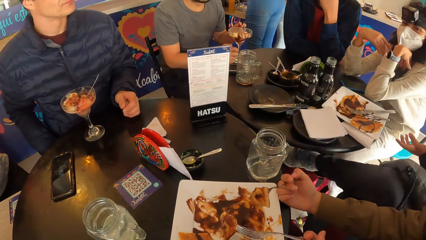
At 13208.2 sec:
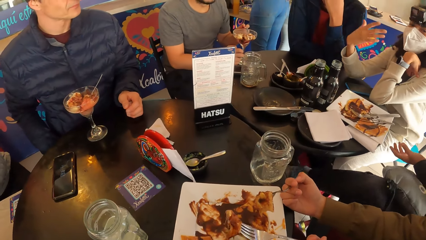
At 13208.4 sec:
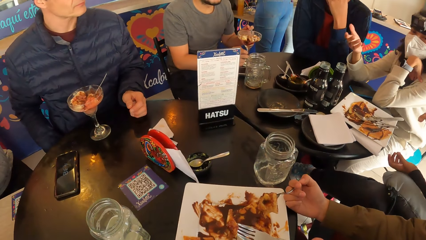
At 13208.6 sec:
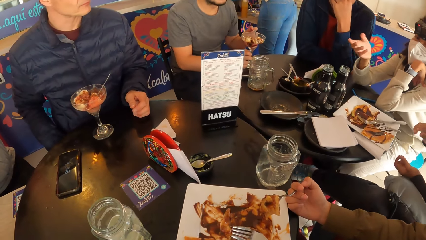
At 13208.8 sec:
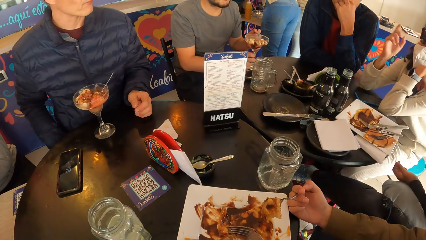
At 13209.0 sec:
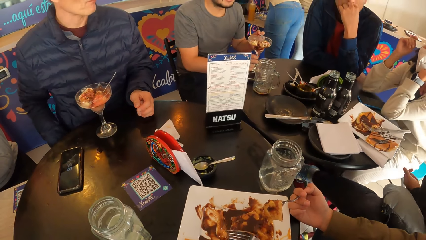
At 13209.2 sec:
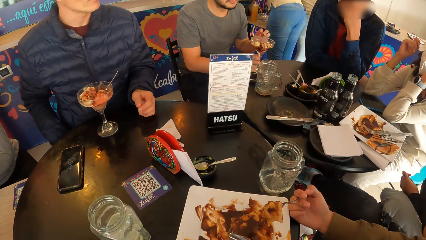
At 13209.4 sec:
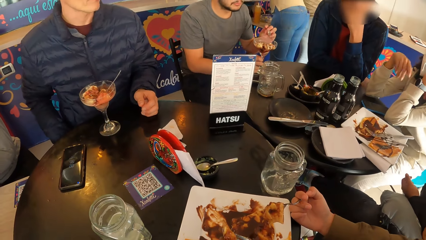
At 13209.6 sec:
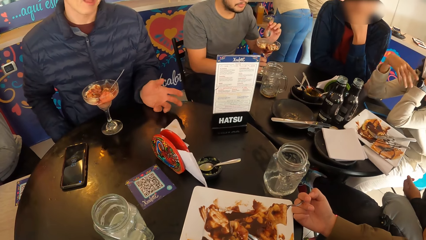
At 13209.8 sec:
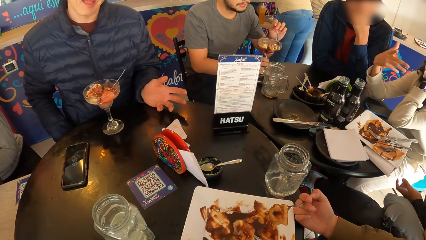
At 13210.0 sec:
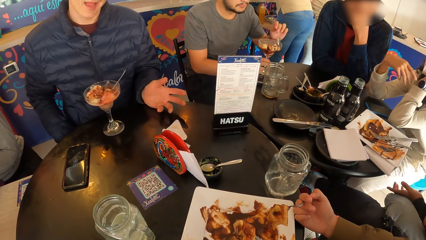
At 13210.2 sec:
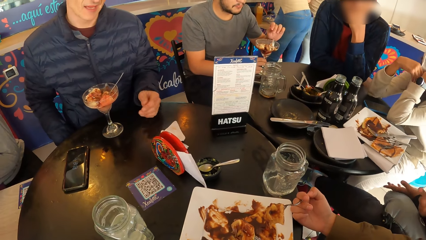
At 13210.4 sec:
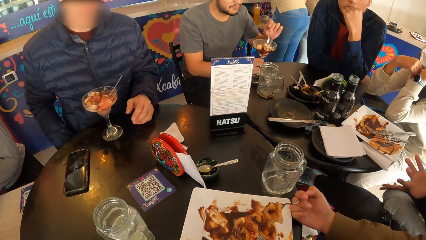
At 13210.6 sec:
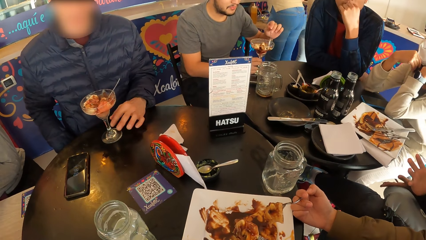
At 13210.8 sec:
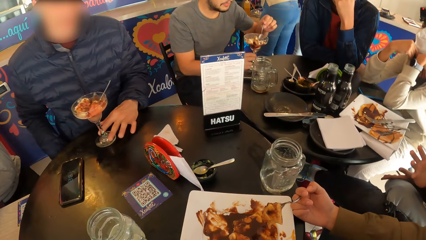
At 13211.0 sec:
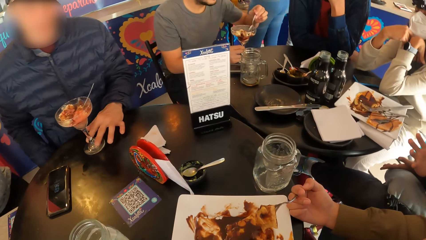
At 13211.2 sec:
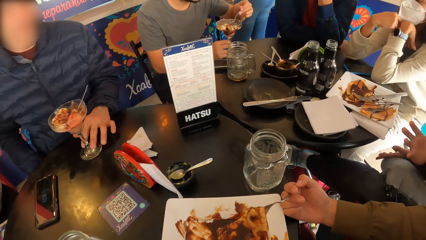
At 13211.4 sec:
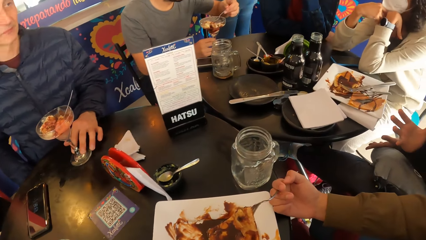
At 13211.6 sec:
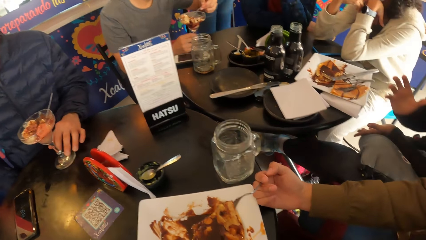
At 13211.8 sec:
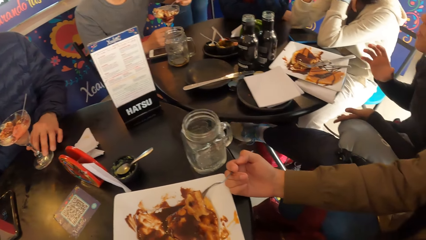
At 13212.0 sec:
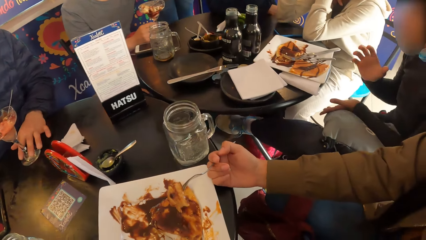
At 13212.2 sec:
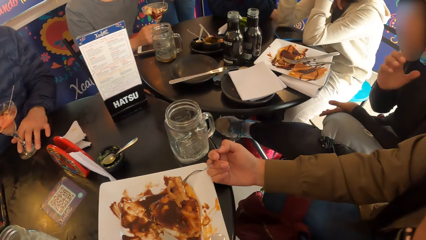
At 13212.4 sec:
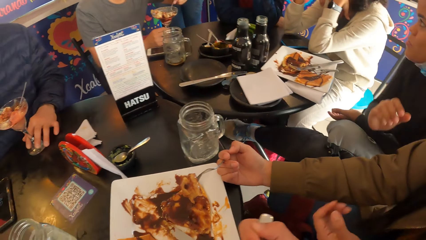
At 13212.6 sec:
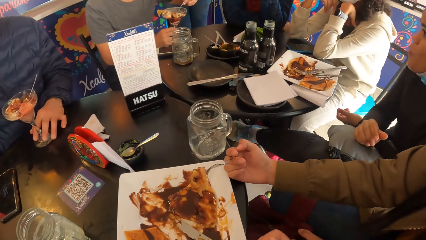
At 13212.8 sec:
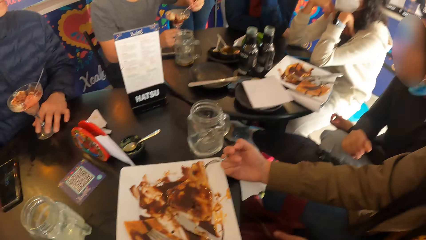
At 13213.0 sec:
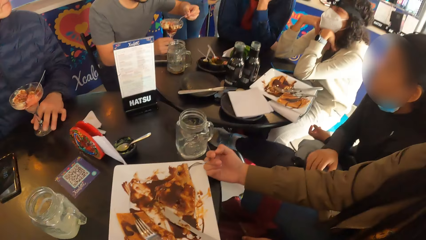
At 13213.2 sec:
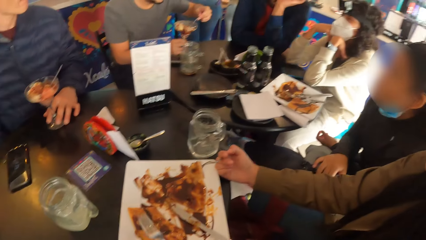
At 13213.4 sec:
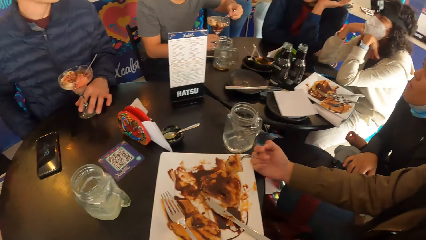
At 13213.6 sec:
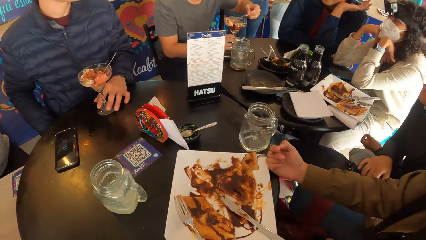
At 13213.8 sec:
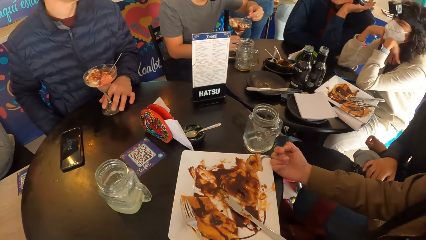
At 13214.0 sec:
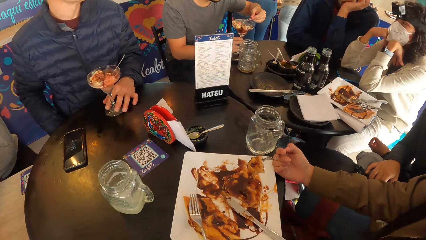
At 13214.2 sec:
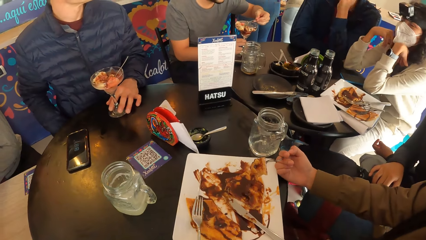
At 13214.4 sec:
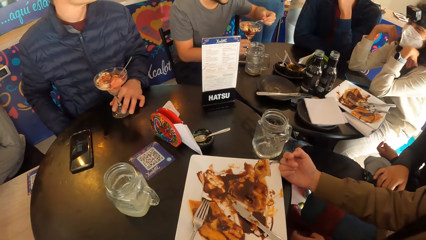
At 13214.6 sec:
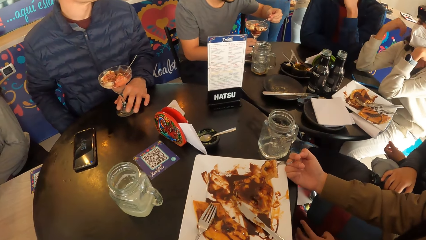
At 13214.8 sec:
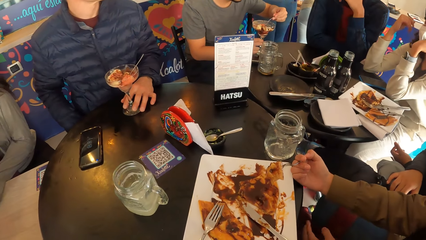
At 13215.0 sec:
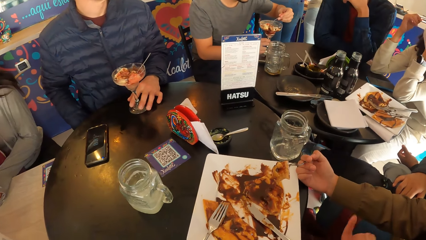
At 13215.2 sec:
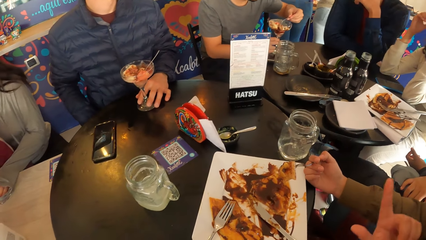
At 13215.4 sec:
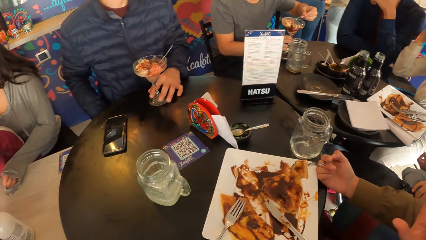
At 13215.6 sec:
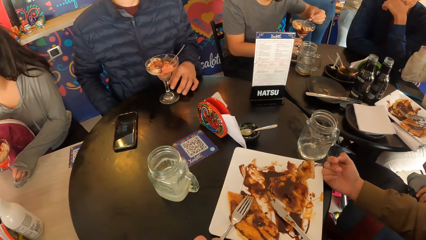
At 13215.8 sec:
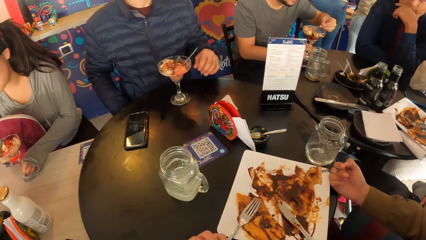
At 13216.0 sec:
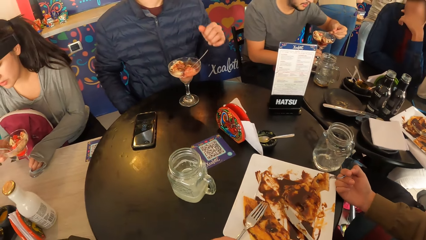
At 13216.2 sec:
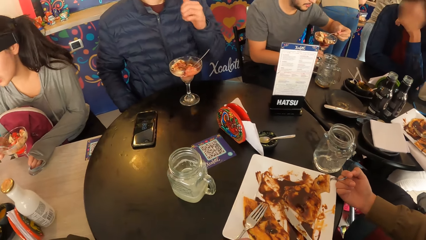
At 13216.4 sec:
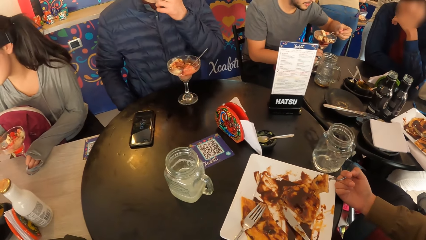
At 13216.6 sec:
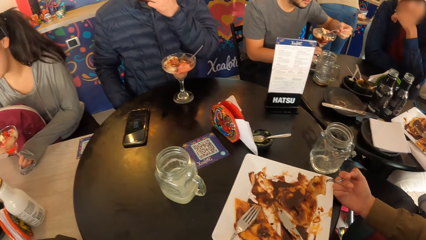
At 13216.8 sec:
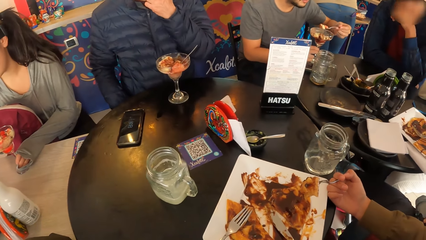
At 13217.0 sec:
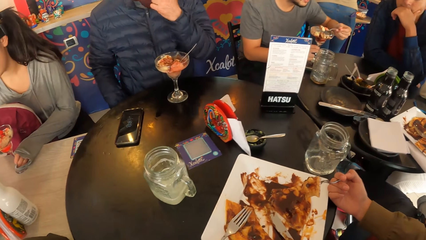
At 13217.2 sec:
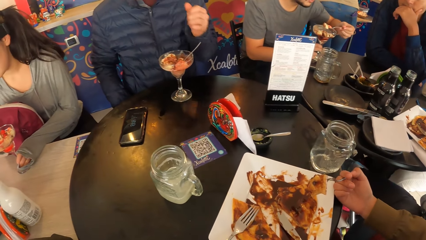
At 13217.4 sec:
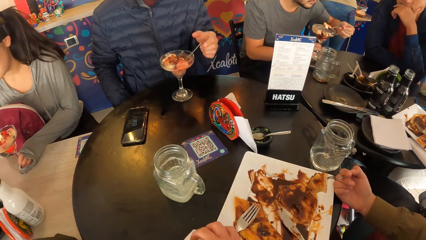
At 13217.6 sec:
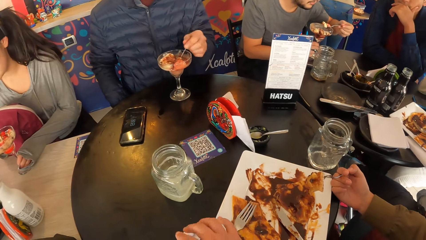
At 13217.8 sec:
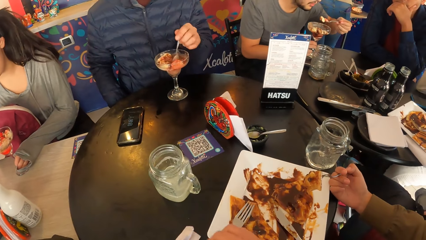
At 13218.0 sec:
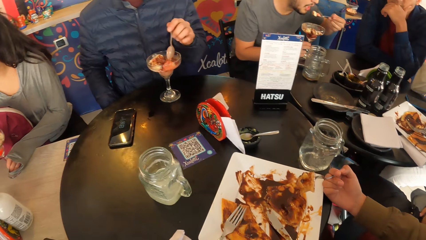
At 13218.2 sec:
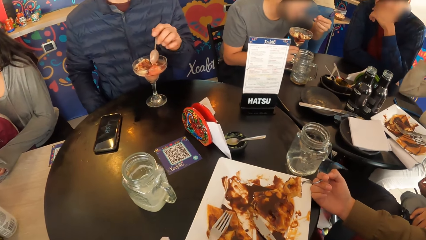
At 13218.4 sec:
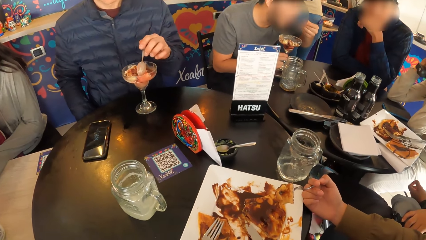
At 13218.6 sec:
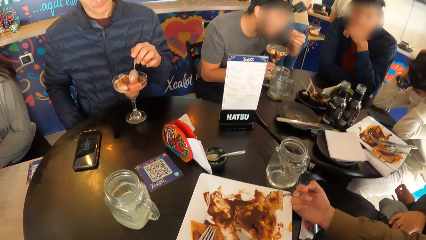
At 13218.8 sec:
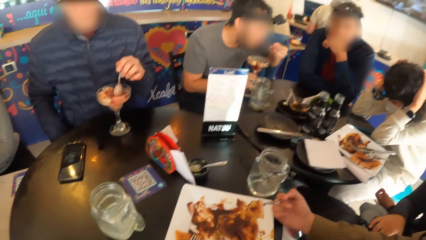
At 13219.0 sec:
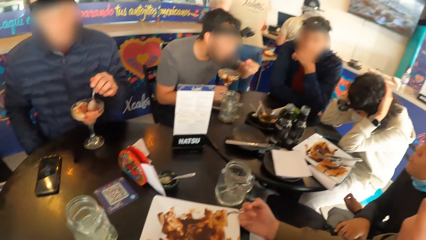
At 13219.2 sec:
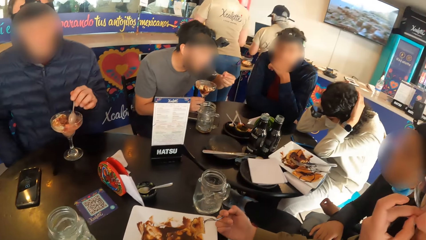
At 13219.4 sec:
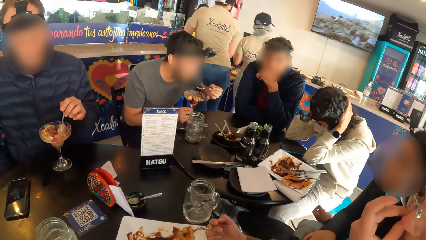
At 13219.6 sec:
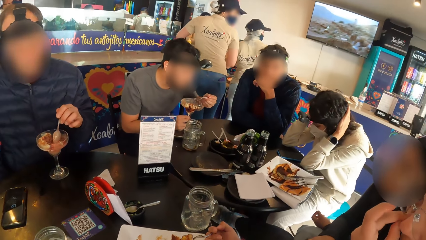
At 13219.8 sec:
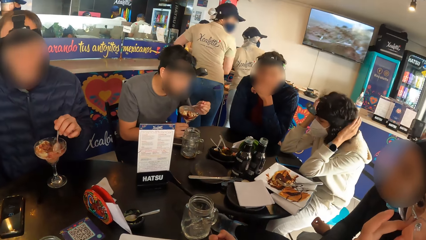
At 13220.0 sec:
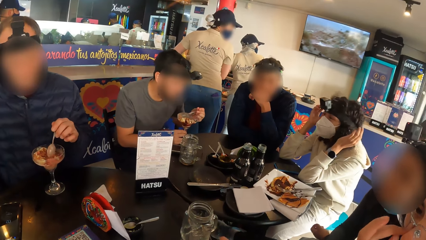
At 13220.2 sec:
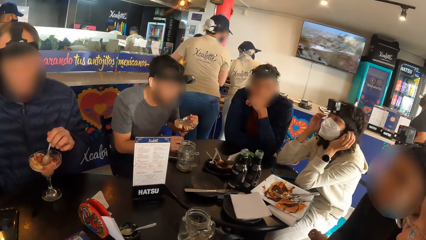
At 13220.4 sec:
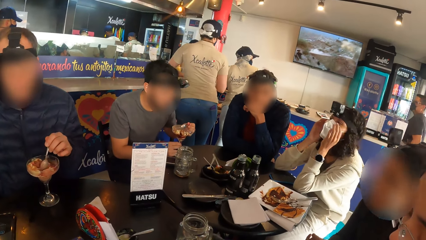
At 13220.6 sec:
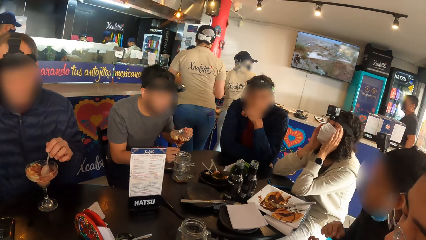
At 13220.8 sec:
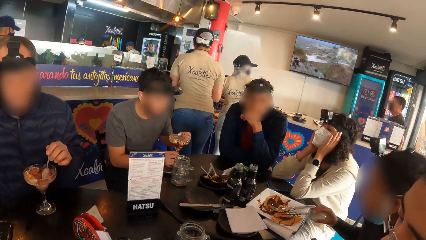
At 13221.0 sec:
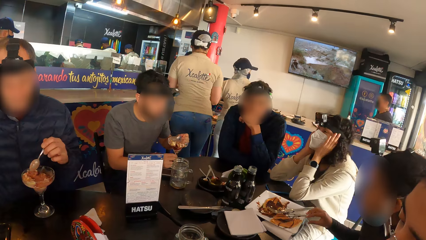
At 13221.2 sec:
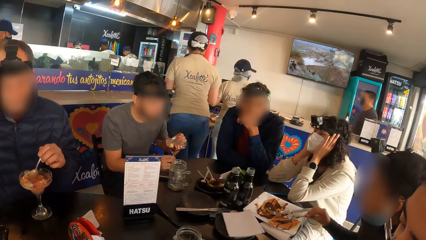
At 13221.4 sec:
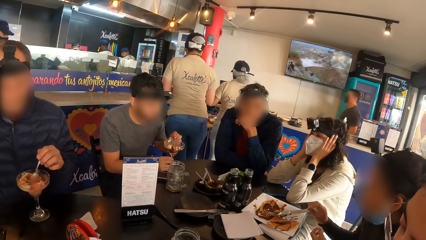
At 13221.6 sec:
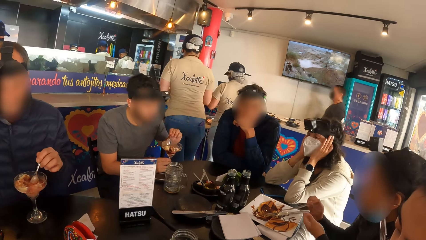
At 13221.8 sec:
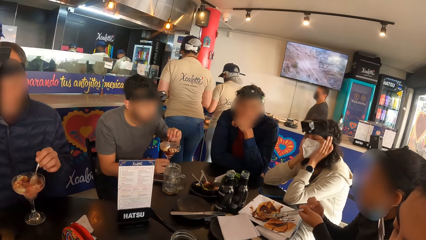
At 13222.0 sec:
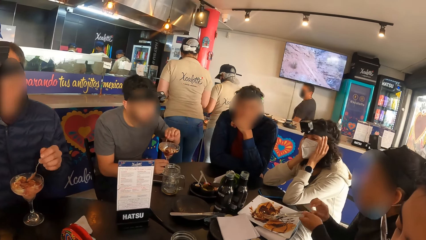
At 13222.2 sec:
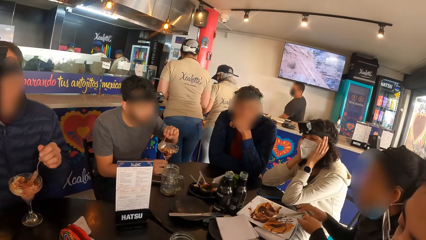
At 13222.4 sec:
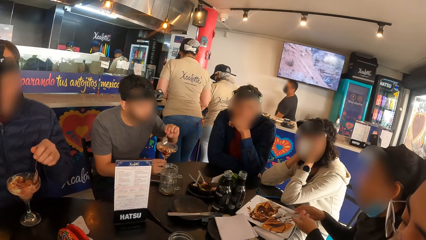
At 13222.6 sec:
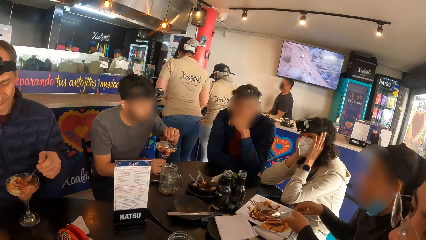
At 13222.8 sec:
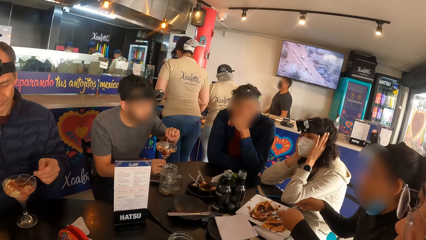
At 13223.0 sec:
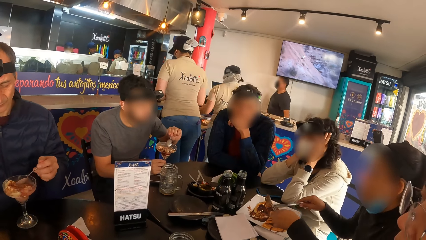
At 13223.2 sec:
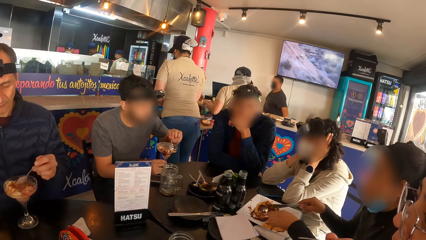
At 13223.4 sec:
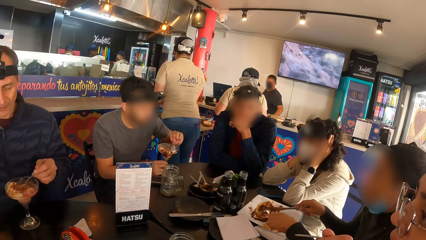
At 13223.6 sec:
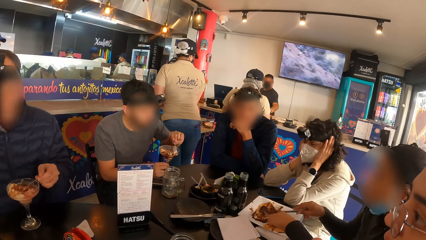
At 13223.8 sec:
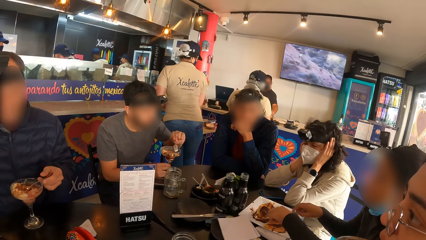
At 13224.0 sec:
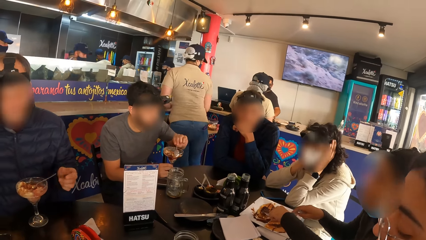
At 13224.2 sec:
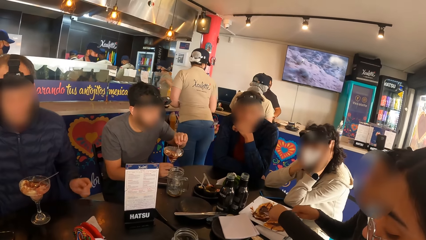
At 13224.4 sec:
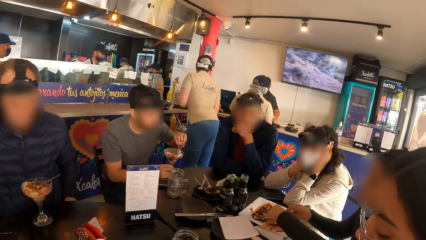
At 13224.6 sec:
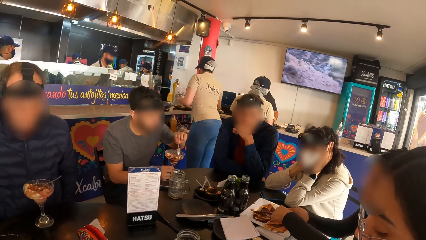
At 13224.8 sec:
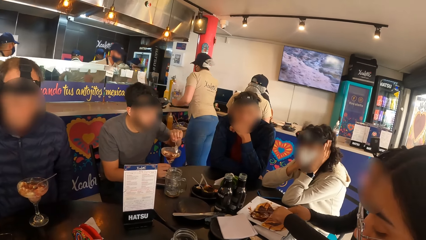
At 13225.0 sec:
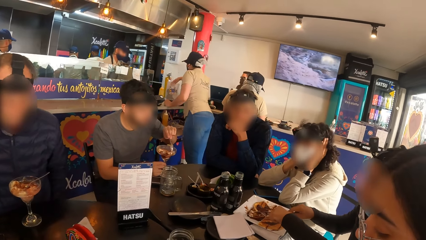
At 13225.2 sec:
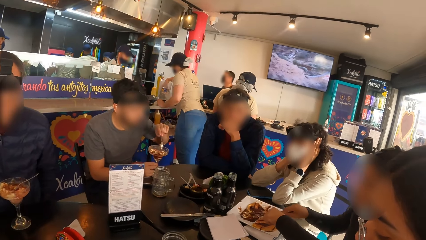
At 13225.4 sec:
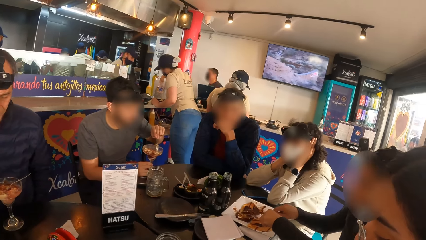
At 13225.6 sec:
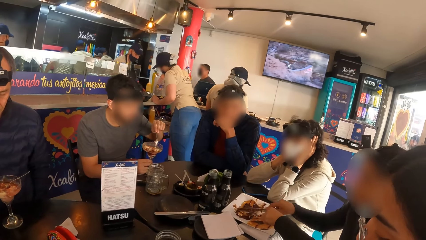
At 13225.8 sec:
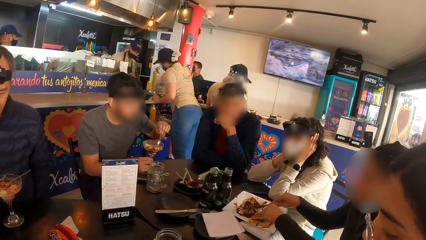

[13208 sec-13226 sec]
The camera wearer drops the fork in her right hand onto the plate of pancake. She drops the serviette onto the table with her right hand. A woman scratches her nose with her left hand. Another woman picks the cutlery from the plate of pancake with both hands. The other woman cuts the pancake on the plate with the cutlery in both hands.
